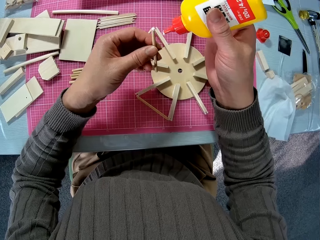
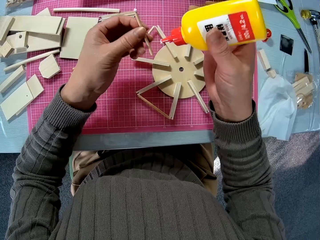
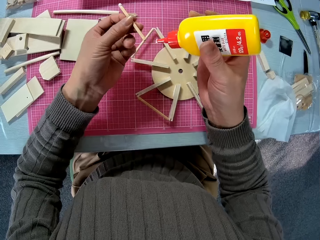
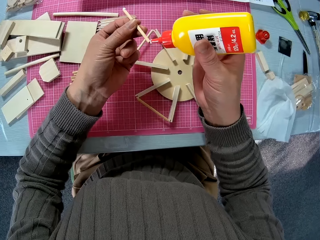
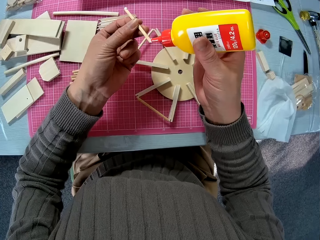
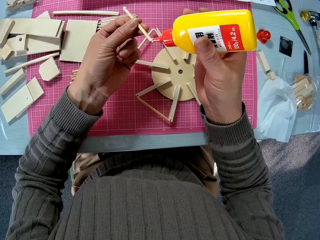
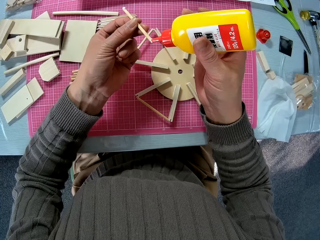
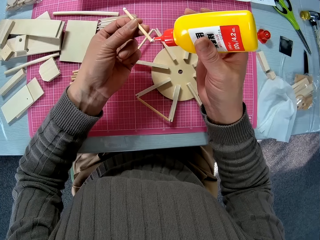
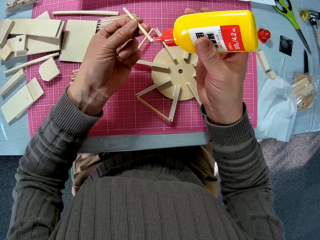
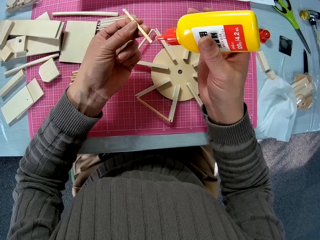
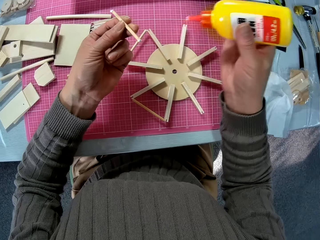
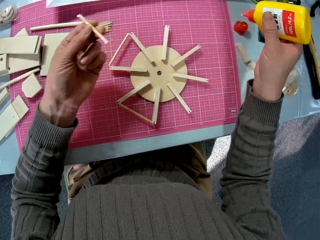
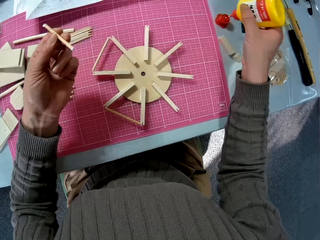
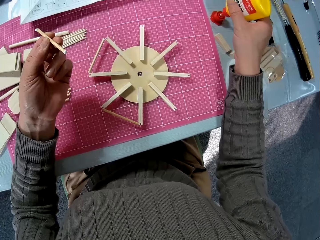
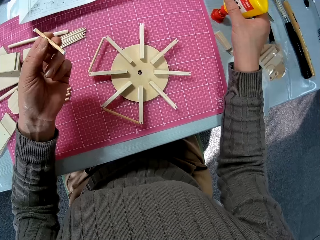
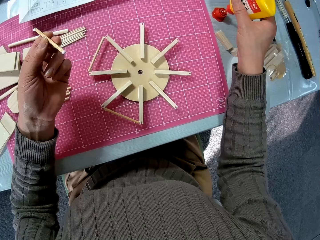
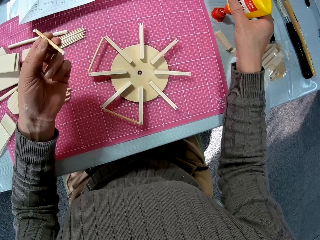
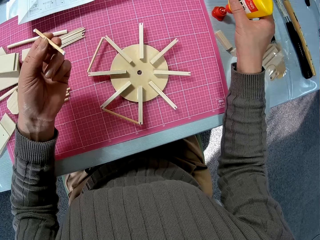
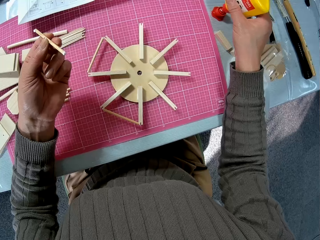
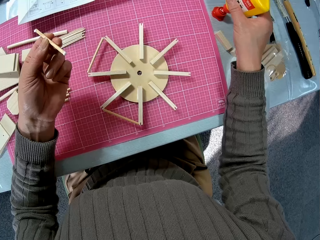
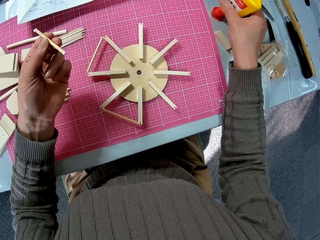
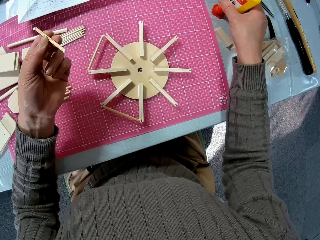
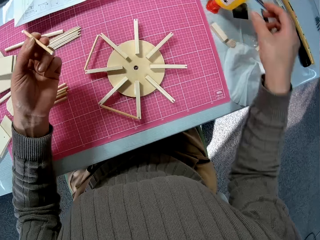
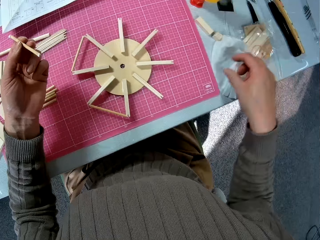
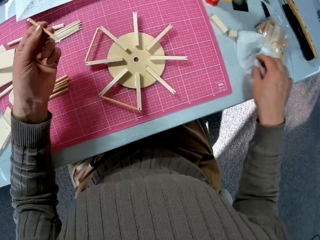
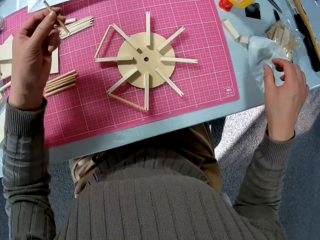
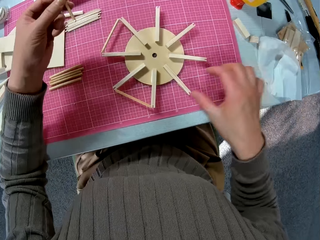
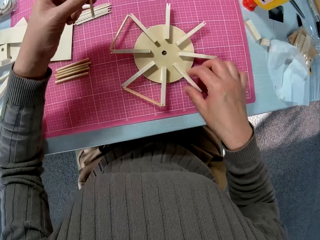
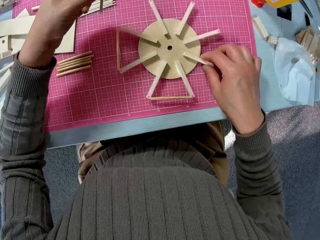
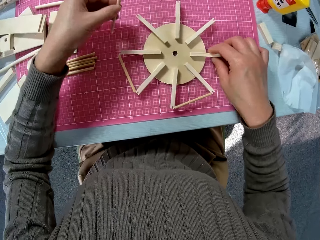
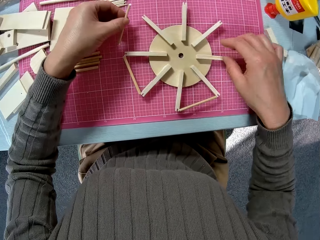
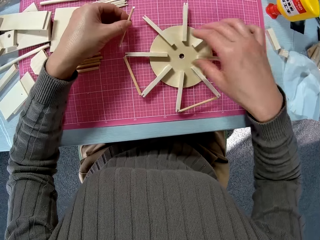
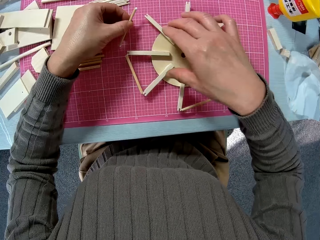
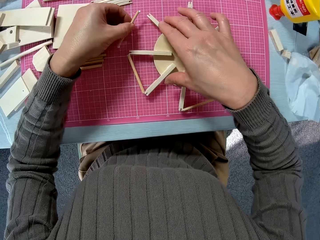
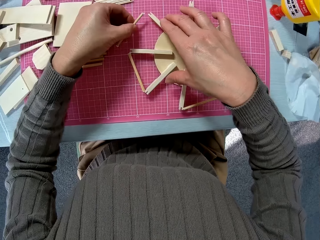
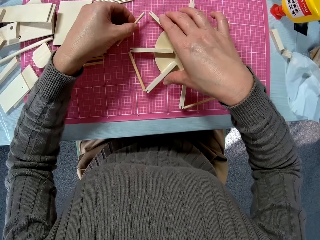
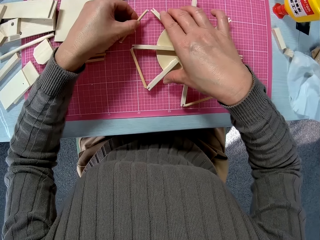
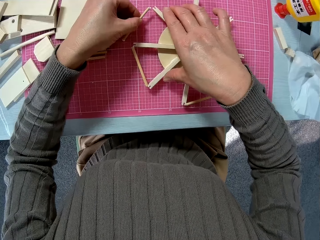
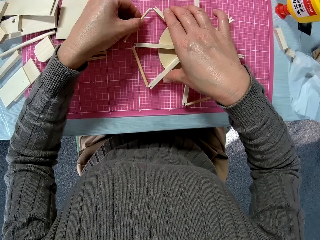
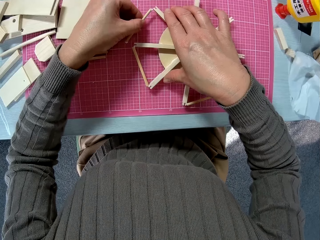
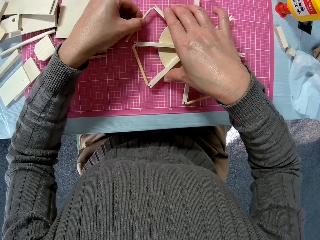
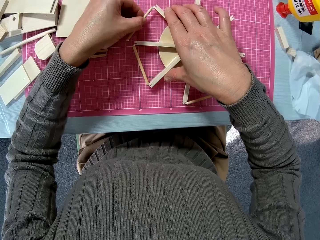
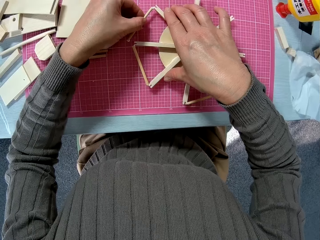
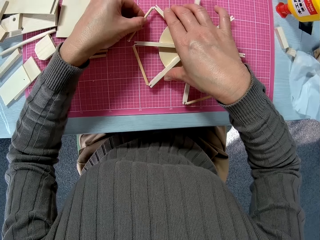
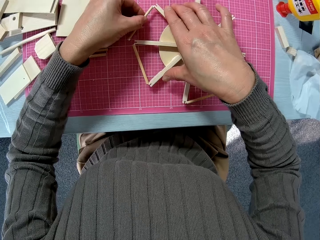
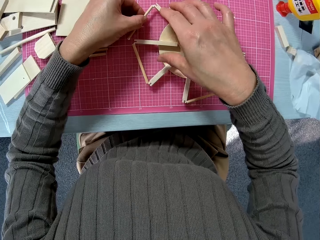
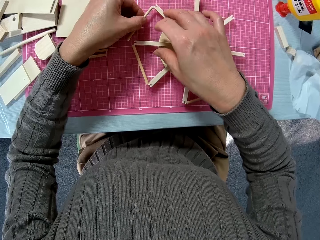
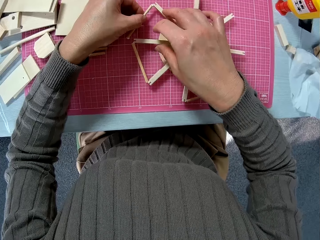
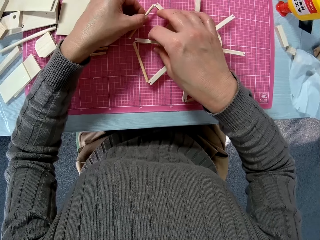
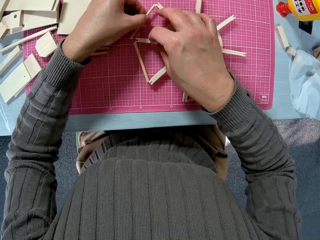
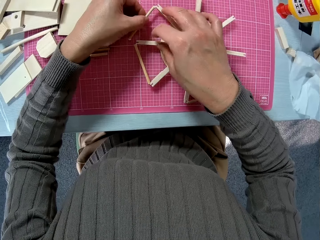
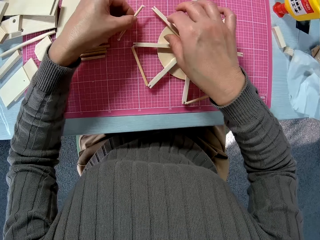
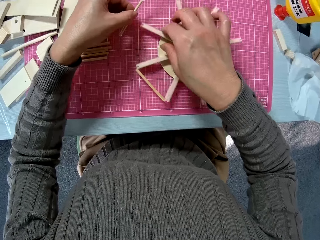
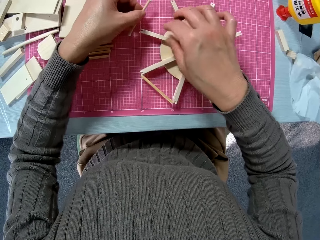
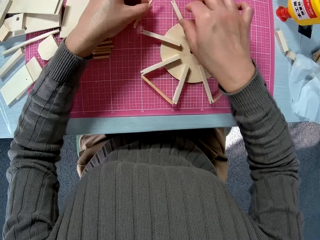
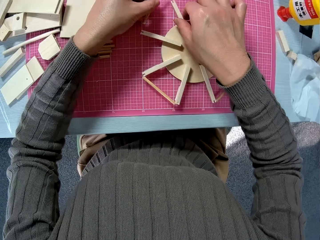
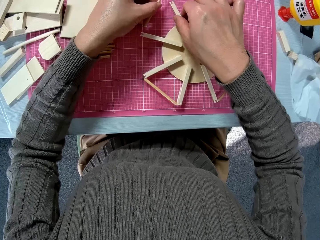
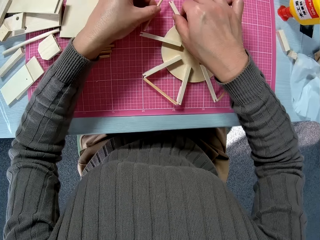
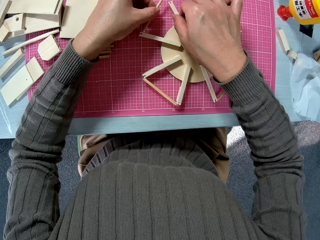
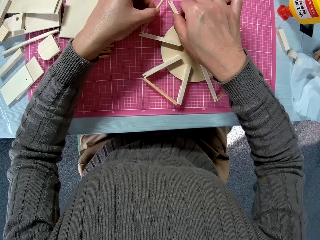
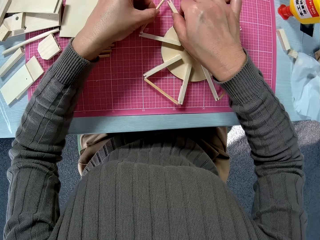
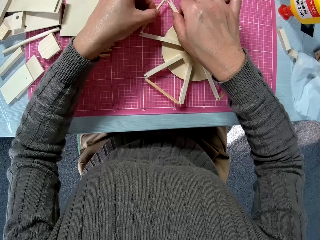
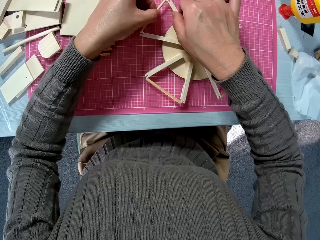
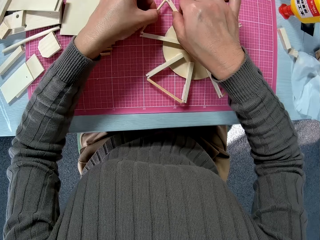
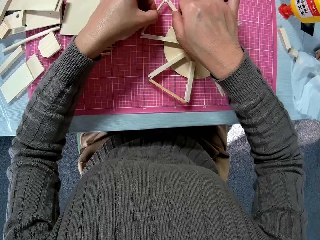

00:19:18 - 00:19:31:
The camera wearer applies gum to the smaller piece of wood. They put the glue down. They rotate the wooden object. They attach a piece of wood to the wooden object.

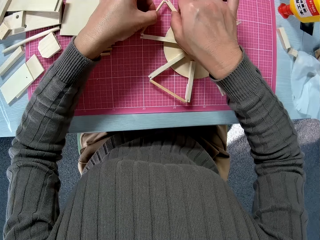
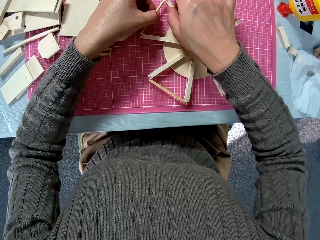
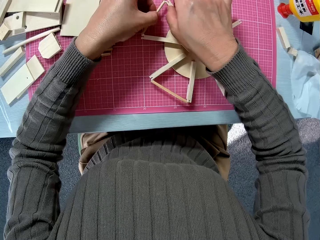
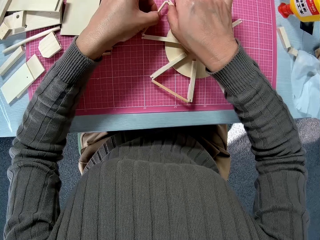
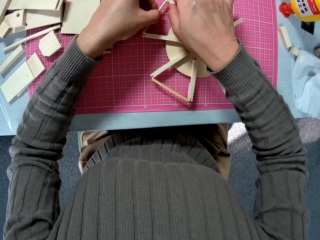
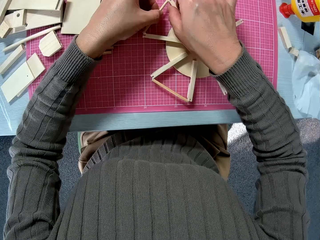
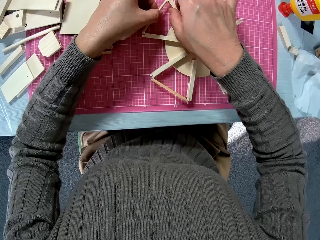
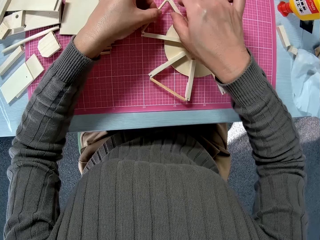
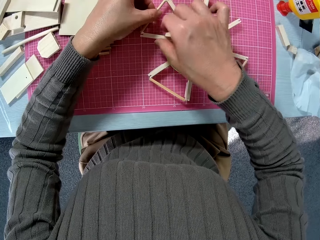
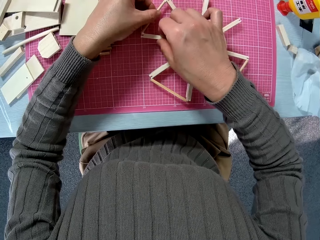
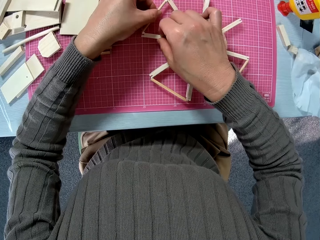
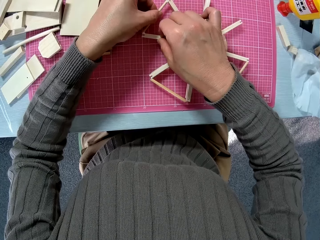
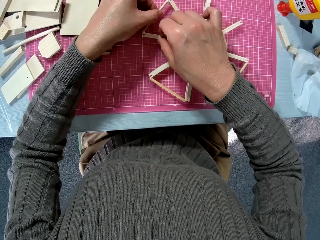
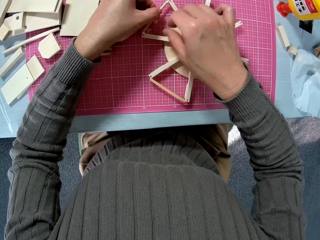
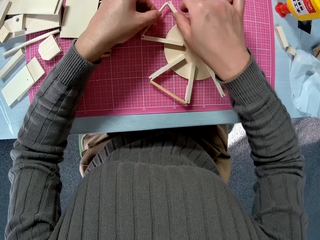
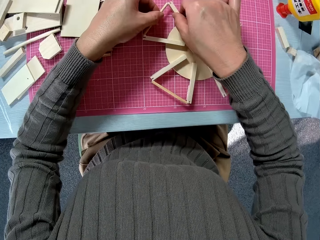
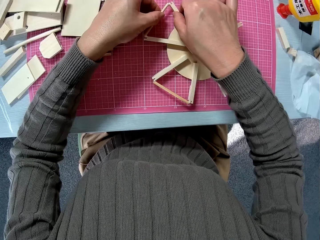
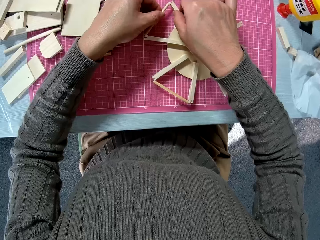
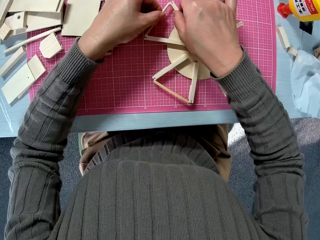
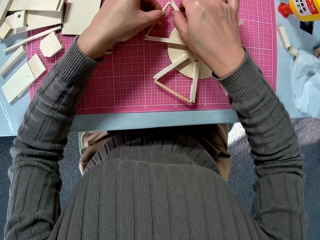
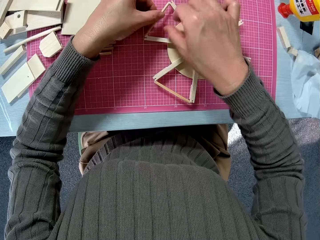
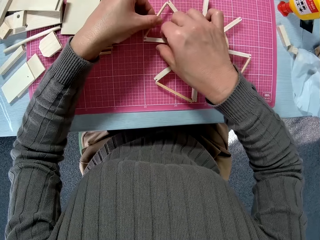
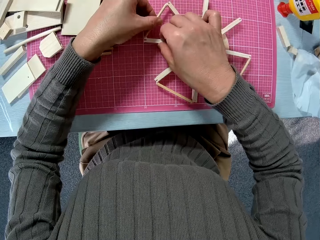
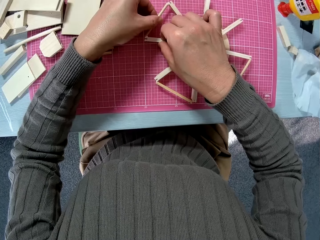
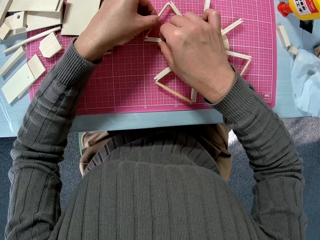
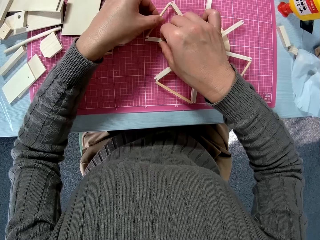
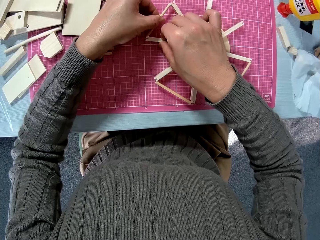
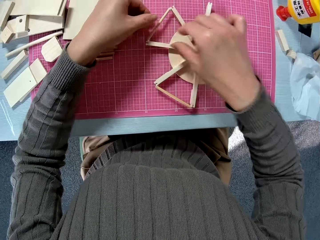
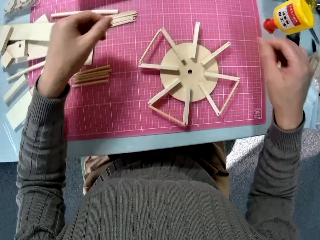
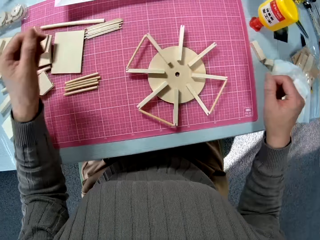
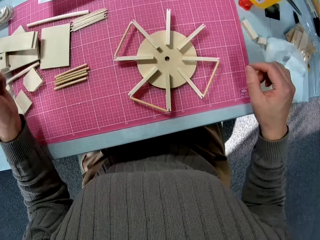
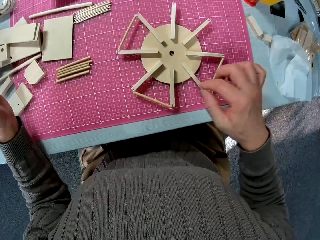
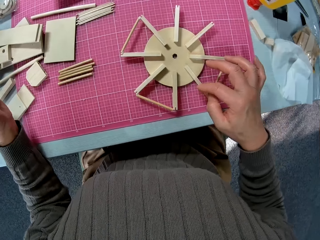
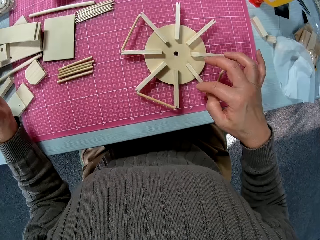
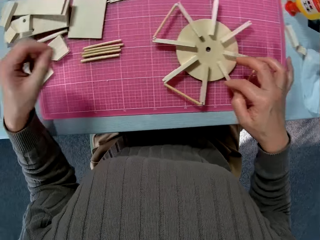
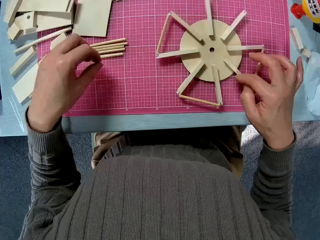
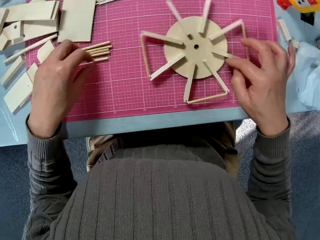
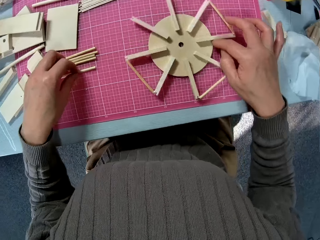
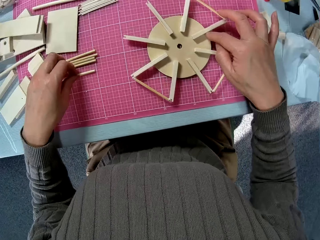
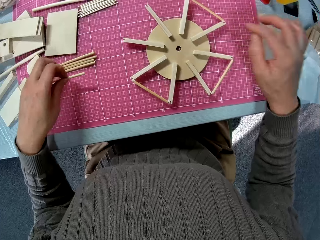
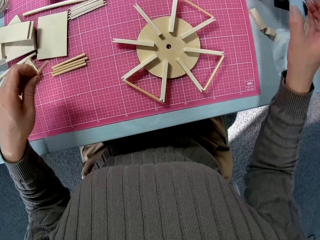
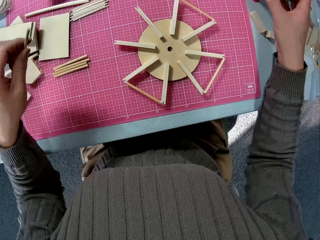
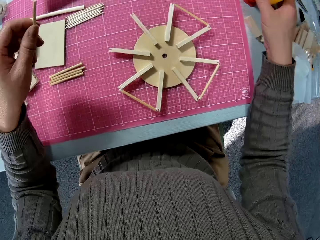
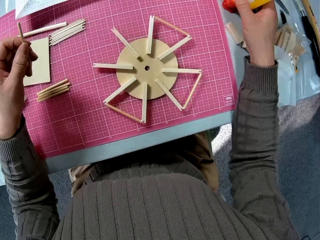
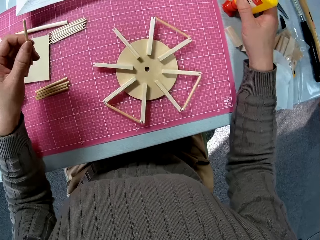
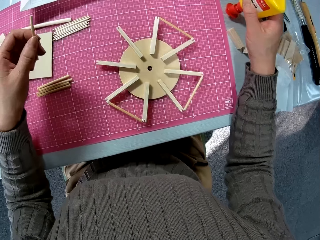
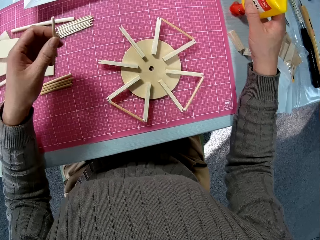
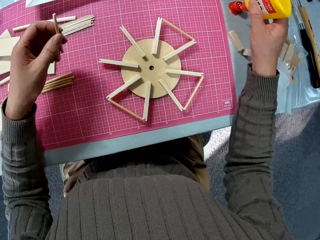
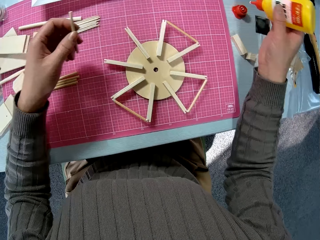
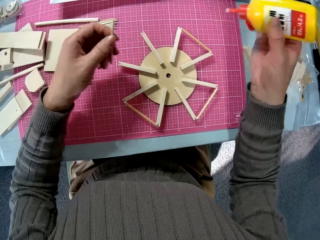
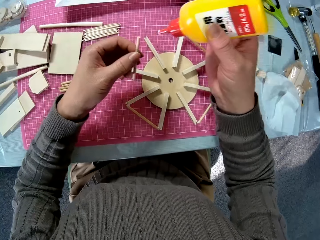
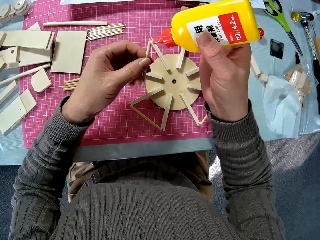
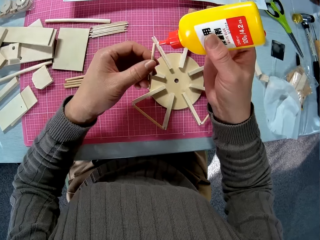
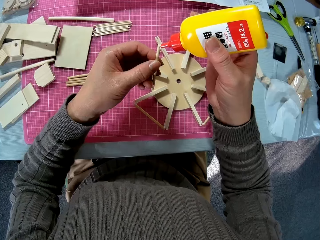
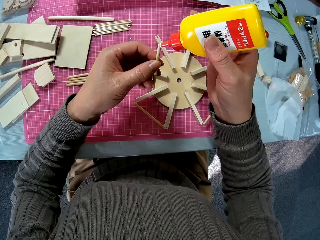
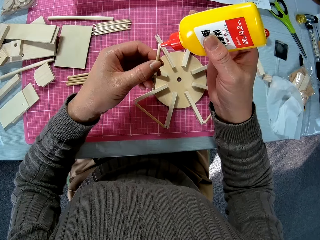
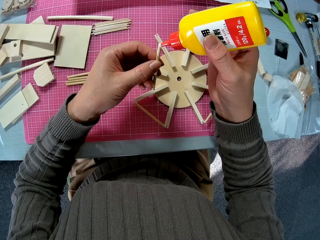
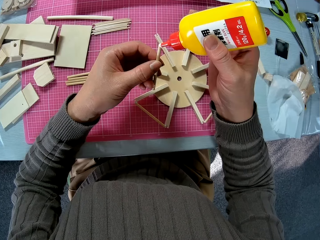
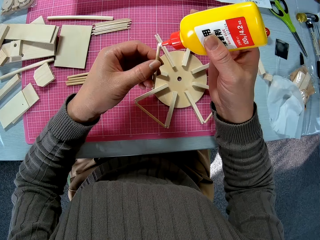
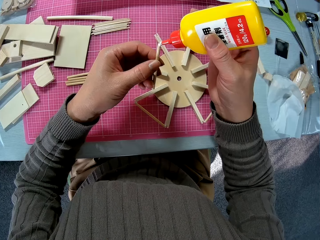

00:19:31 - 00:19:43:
The camera wearer glues the smaller piece of wood to the best position on the bigger piece of wood. They rotate the wooden object. They pick up a piece of wood. They glue the smaller piece of wood to the best position on the bigger piece of wood. They pick up the glue. They apply glue to the smaller piece of wood.
